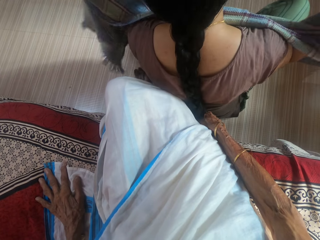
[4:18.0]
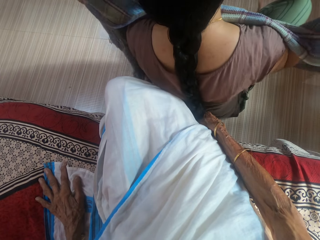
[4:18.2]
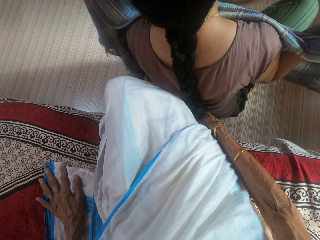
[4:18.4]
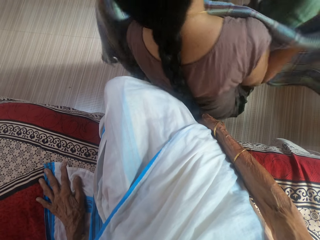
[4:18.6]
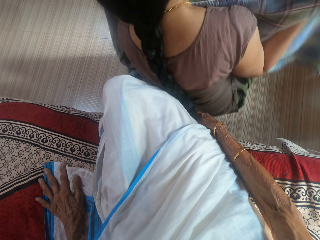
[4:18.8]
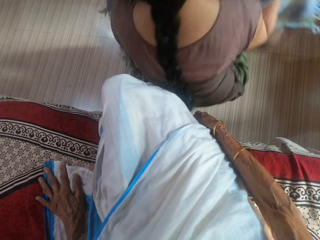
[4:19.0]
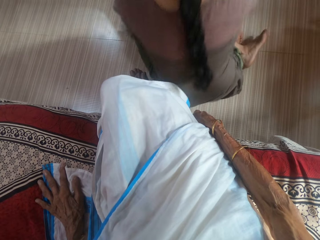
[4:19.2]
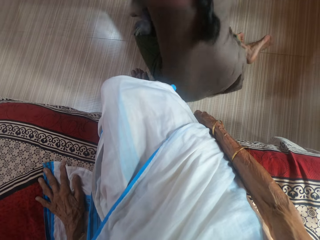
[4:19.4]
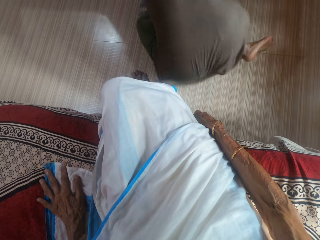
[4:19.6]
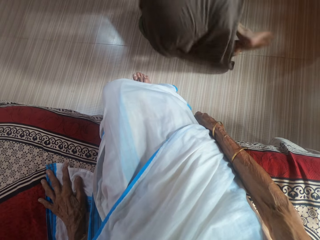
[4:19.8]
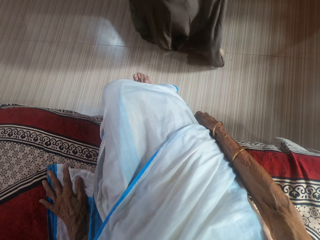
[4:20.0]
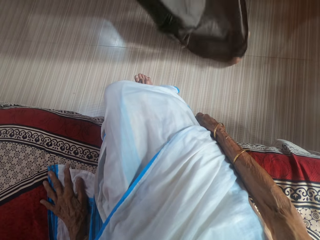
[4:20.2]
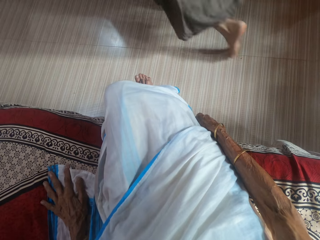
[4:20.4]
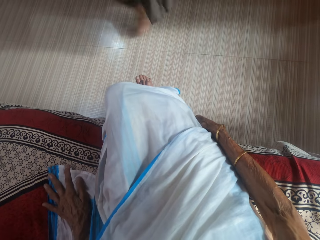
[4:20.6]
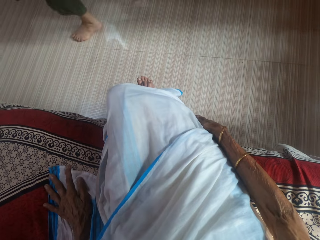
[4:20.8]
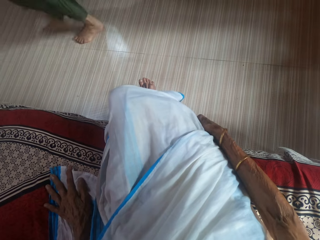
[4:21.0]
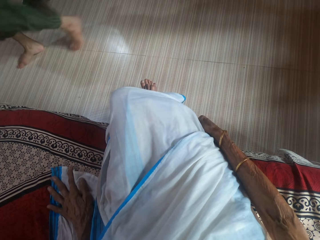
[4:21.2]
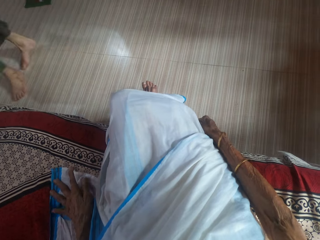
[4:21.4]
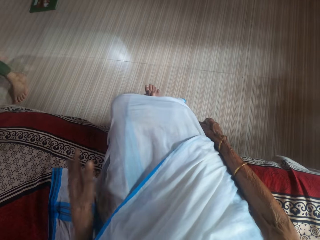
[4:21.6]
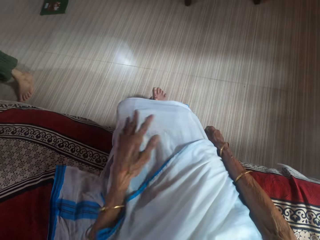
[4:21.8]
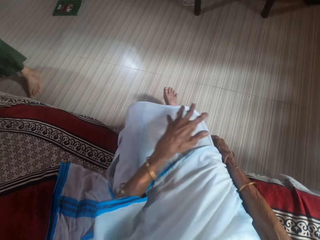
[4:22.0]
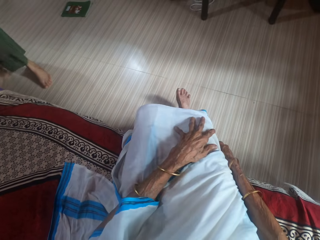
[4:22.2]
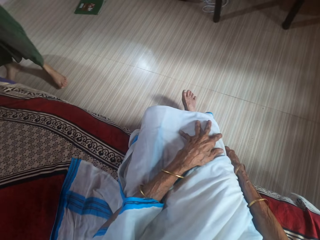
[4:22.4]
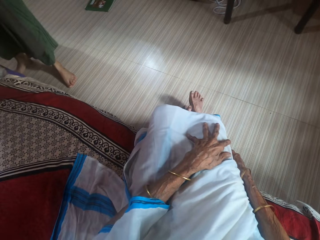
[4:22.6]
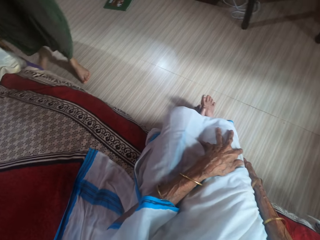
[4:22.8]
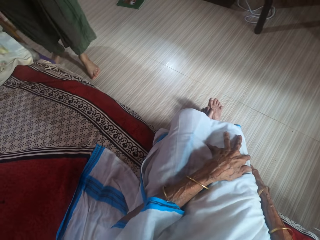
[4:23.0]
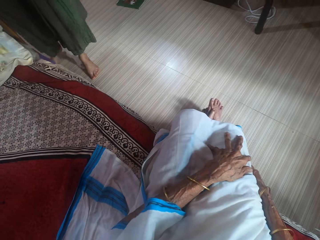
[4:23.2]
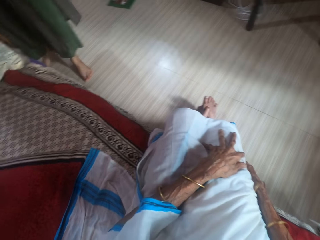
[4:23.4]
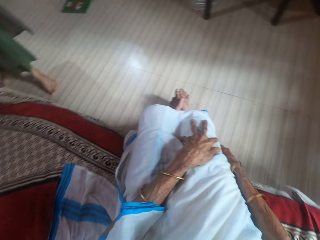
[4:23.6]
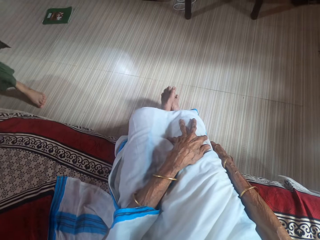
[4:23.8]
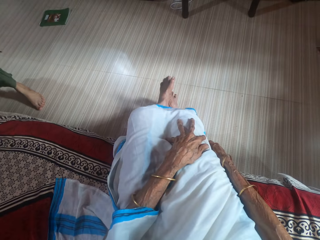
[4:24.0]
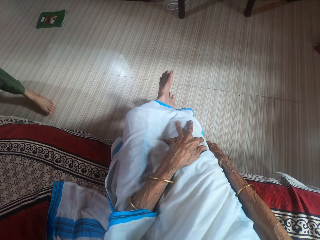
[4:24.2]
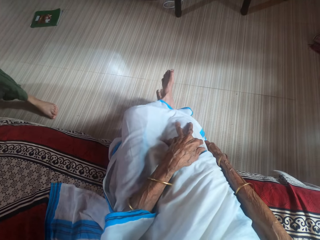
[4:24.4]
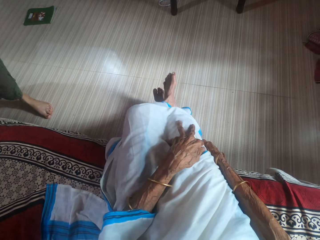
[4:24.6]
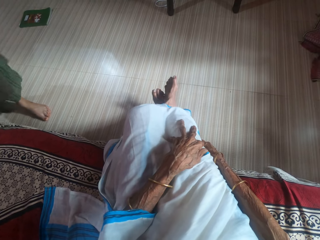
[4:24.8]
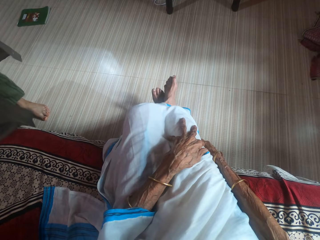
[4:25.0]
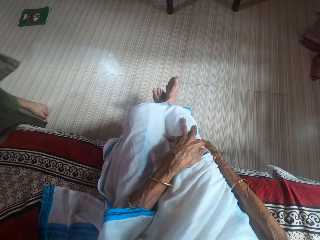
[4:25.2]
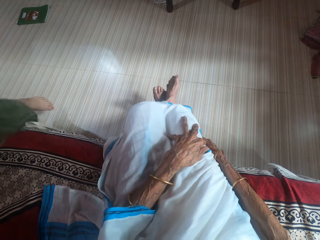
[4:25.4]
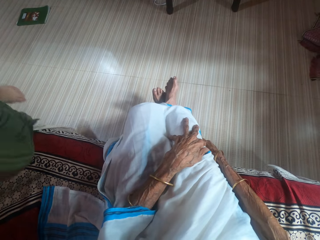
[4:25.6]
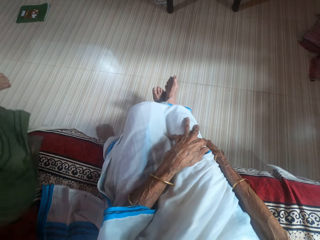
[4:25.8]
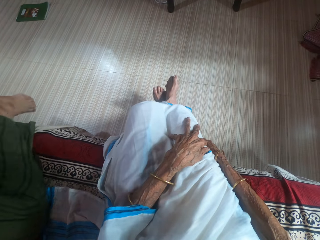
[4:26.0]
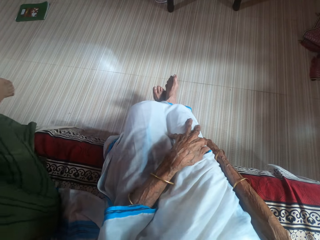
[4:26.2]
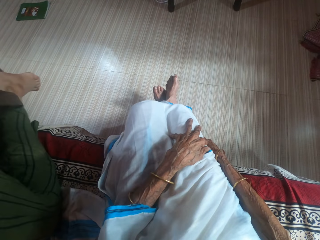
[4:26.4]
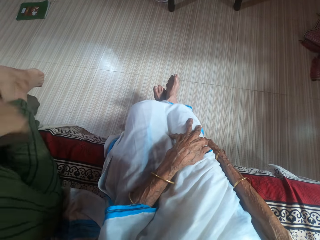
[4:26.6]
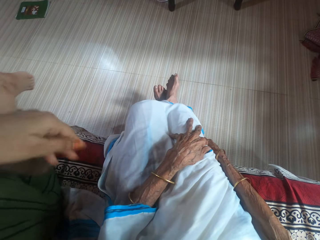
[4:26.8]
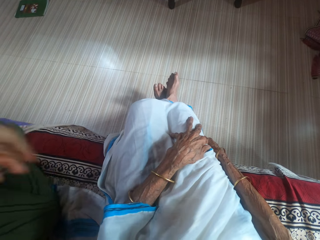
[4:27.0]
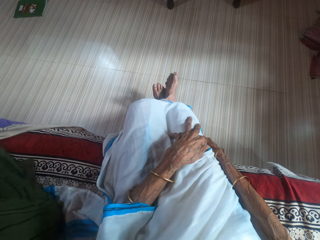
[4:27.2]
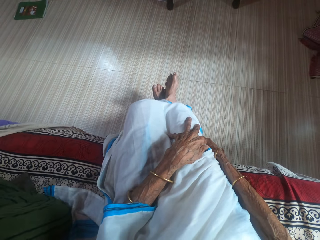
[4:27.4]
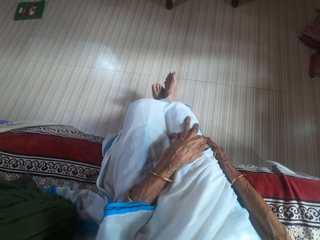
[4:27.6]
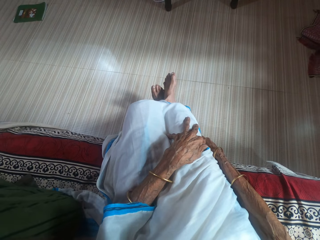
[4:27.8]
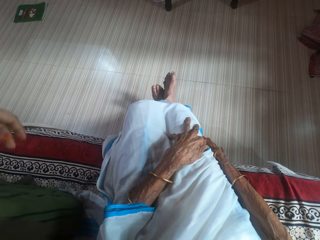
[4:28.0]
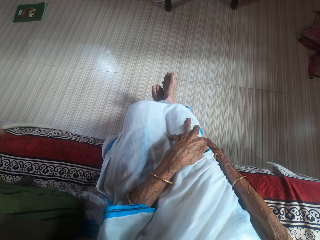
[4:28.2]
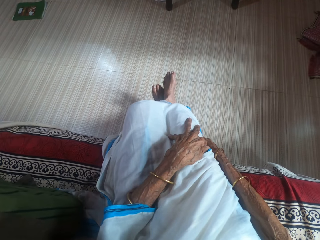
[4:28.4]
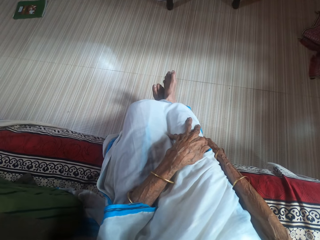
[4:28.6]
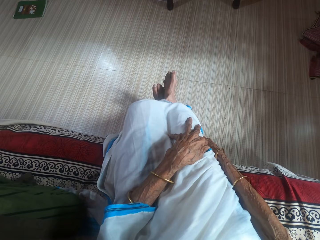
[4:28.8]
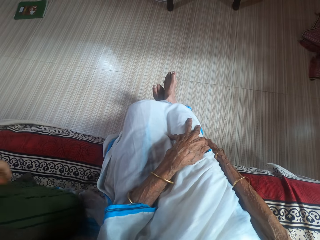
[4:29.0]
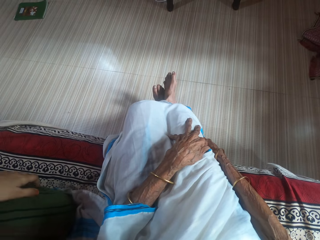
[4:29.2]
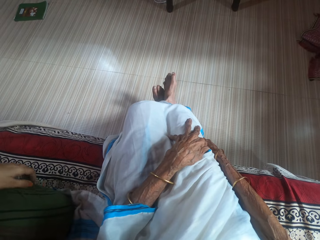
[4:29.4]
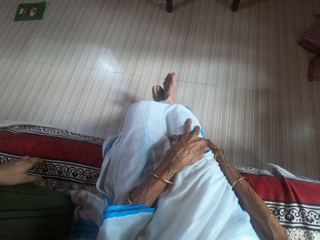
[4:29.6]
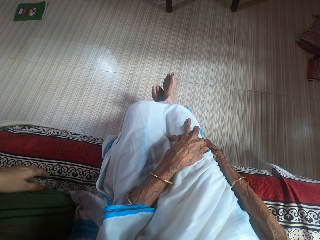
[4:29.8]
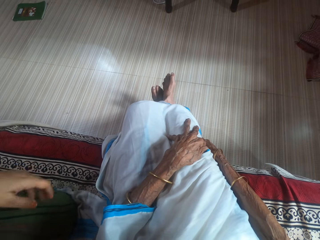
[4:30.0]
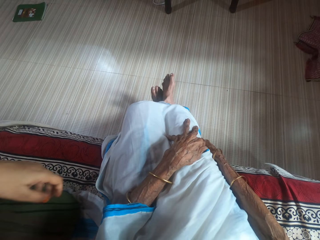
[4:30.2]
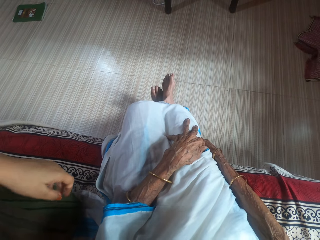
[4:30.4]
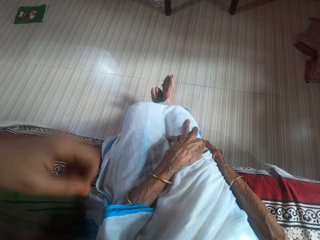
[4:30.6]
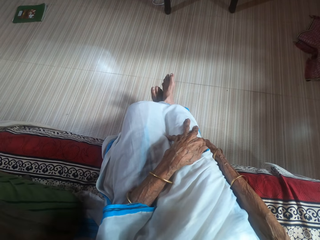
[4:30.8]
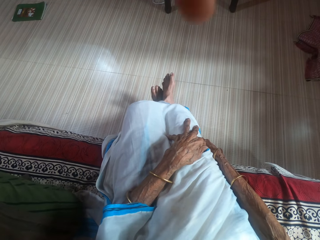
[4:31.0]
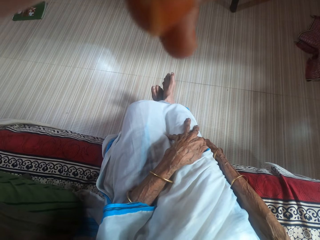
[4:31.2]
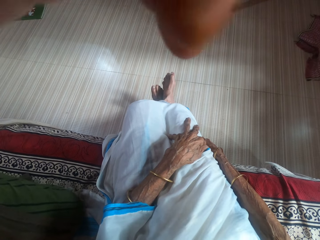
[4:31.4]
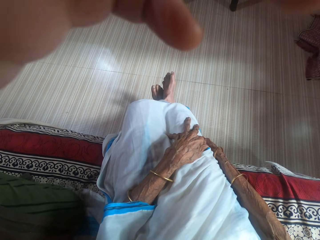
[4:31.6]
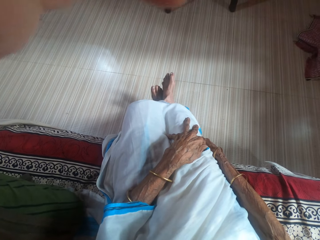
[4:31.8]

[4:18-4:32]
A woman stands up. The woman walks towards another woman. The first woman climbs the bed. The first woman sits on the couch.
